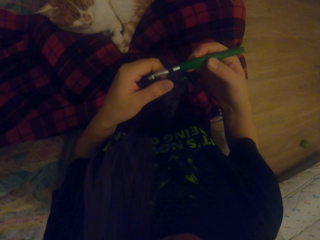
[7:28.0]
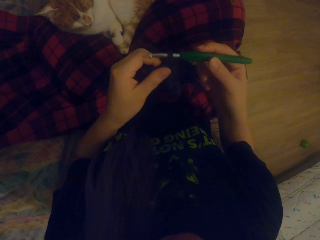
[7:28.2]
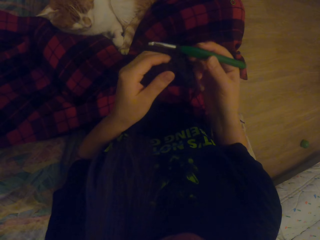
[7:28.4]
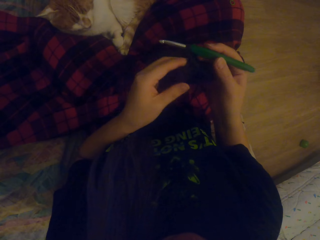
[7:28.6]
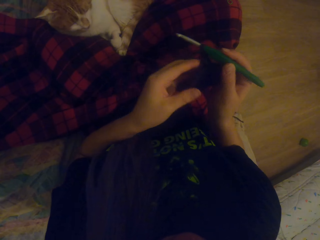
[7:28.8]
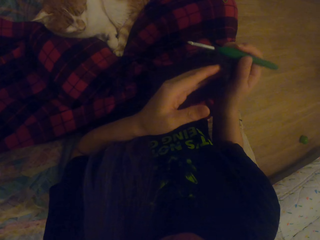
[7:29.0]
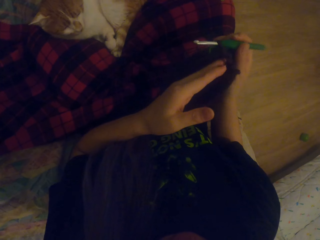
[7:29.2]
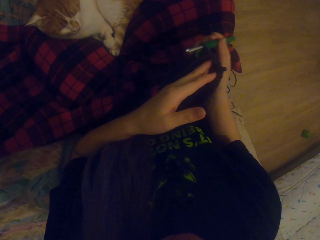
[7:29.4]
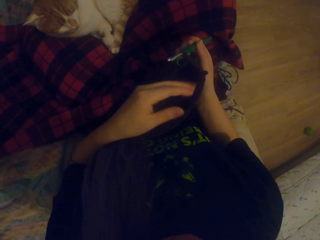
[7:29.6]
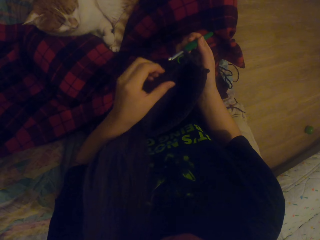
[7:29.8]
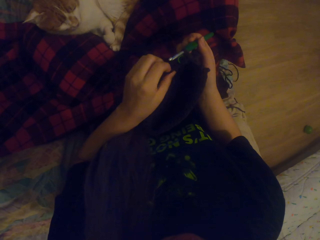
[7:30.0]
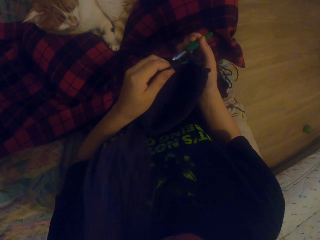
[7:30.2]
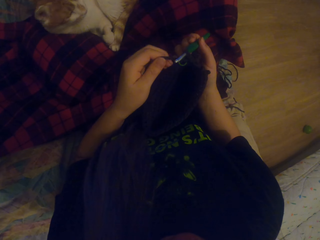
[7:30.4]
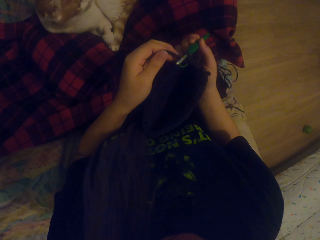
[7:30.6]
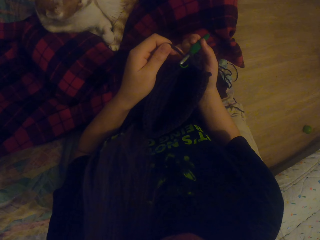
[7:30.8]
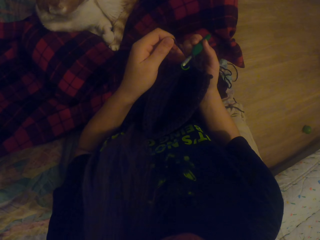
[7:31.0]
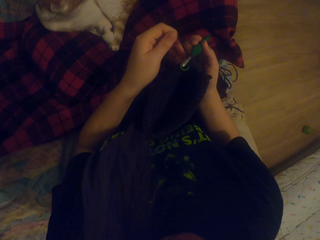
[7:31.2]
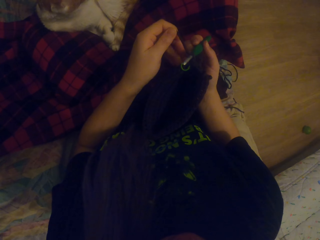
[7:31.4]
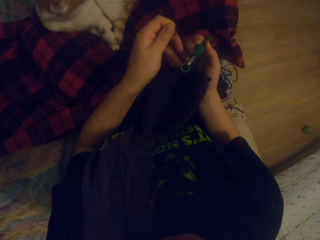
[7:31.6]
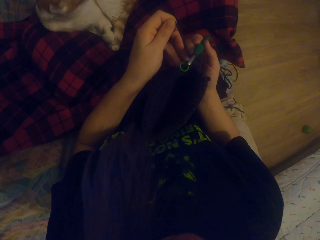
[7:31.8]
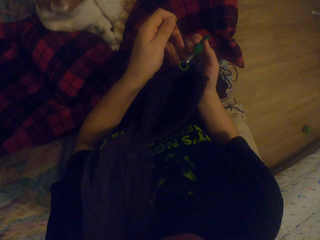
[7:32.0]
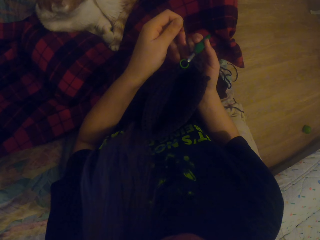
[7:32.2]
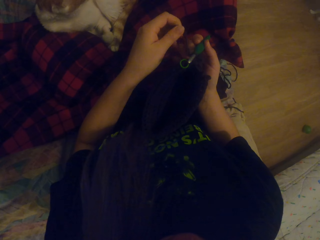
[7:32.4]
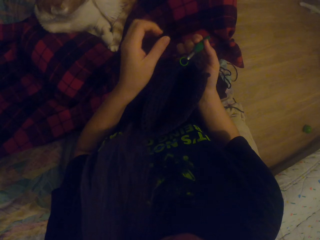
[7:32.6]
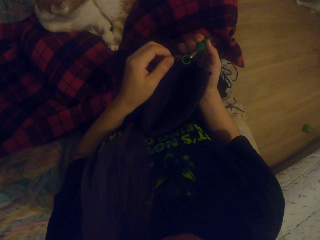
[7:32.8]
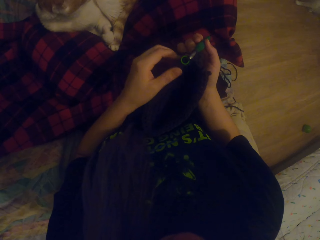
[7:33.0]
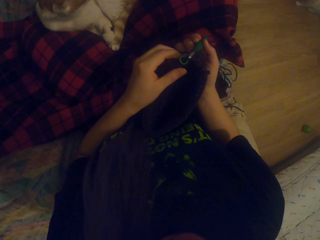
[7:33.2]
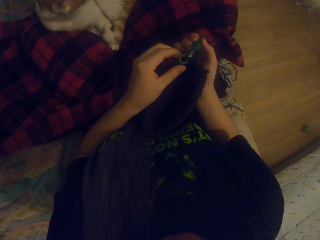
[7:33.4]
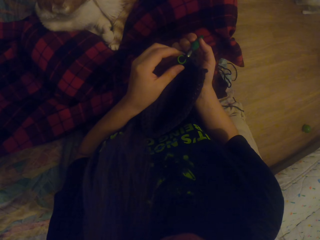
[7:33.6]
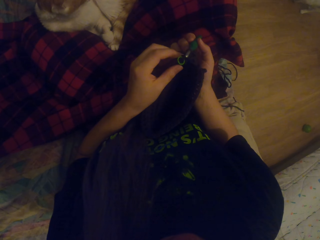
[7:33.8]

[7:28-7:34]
The camera wearer knits the pouch. They pull the fabric pattern.

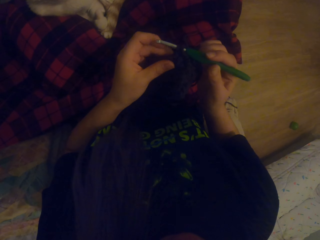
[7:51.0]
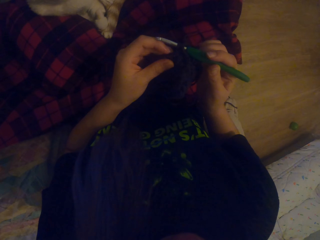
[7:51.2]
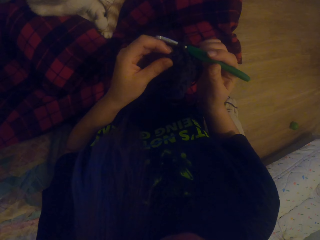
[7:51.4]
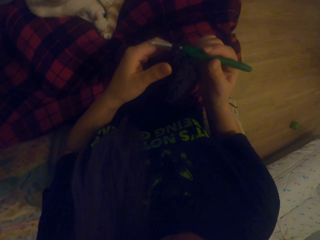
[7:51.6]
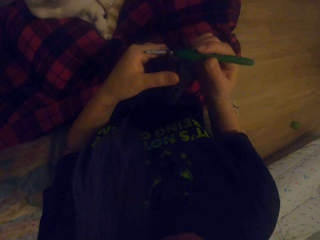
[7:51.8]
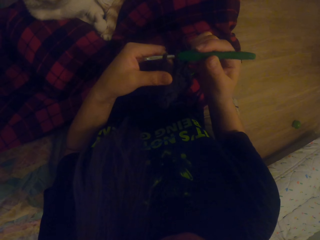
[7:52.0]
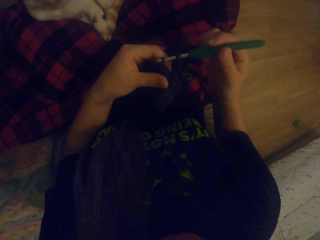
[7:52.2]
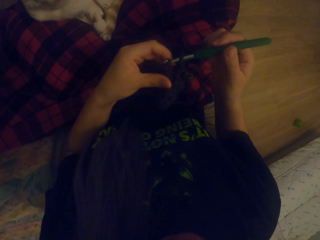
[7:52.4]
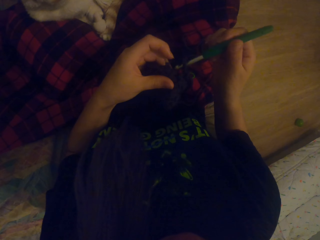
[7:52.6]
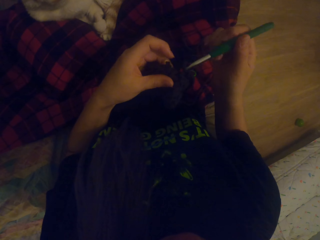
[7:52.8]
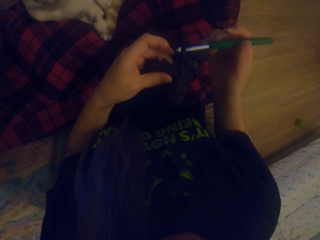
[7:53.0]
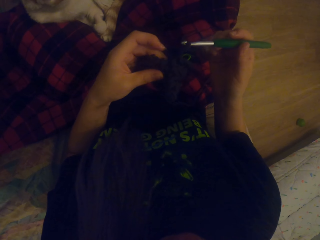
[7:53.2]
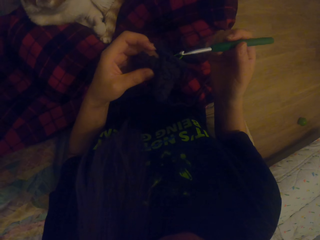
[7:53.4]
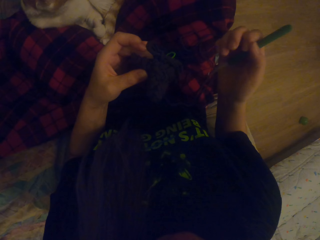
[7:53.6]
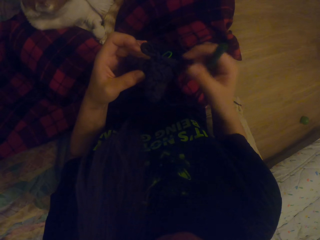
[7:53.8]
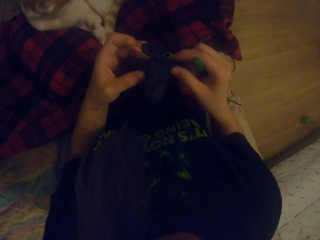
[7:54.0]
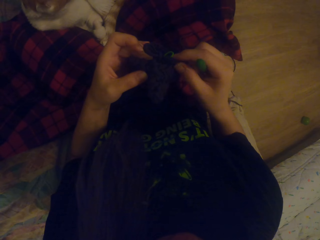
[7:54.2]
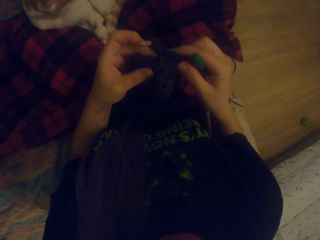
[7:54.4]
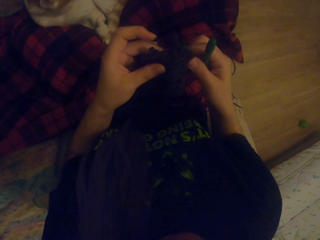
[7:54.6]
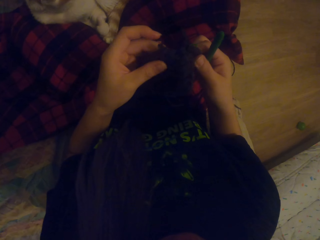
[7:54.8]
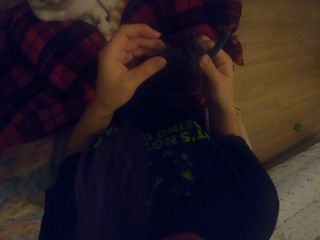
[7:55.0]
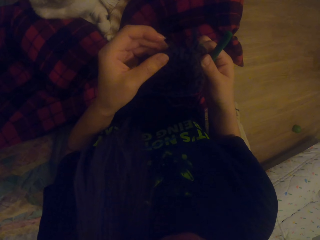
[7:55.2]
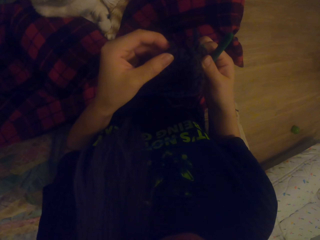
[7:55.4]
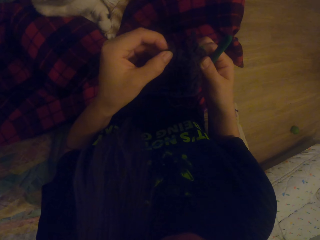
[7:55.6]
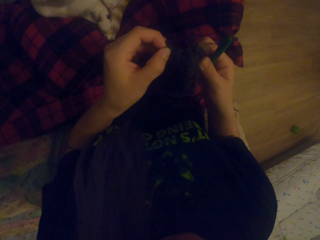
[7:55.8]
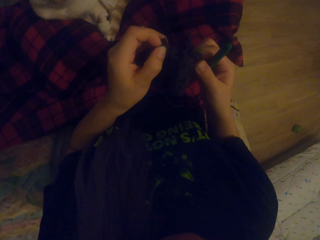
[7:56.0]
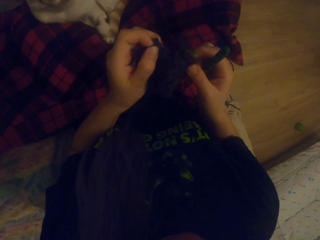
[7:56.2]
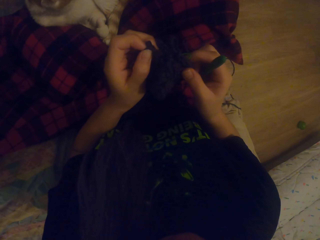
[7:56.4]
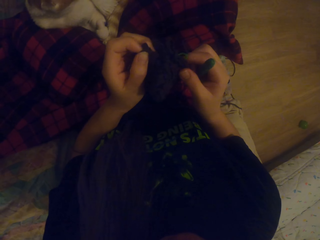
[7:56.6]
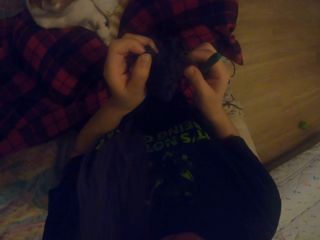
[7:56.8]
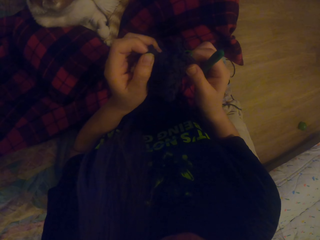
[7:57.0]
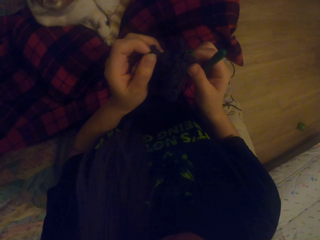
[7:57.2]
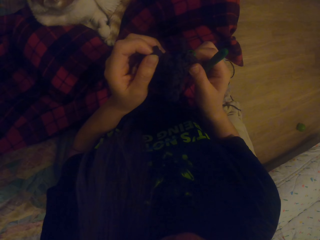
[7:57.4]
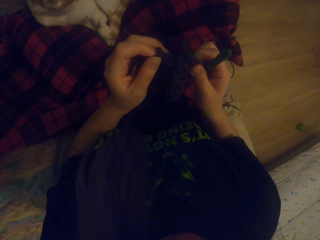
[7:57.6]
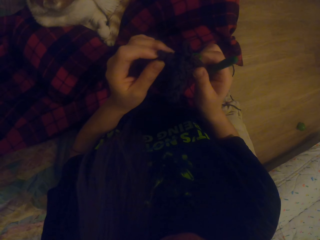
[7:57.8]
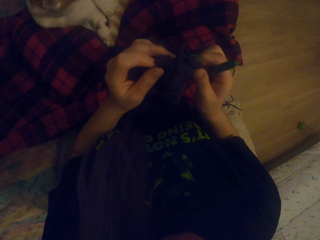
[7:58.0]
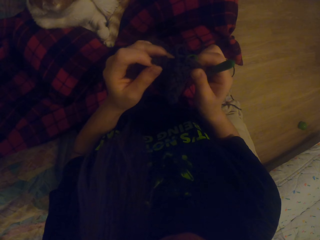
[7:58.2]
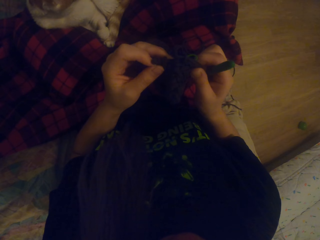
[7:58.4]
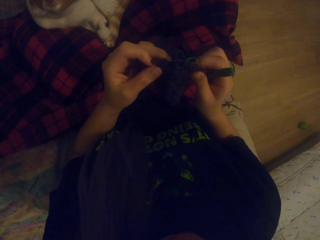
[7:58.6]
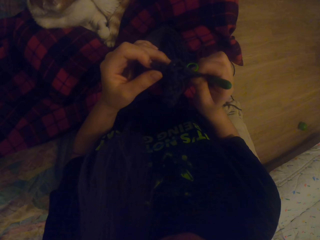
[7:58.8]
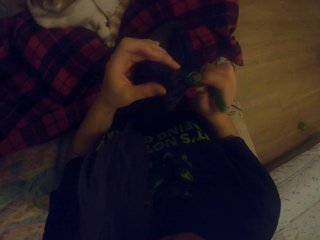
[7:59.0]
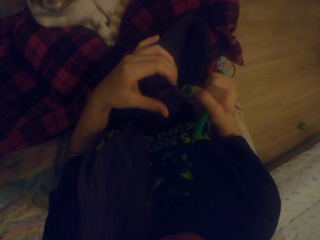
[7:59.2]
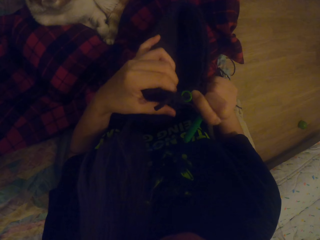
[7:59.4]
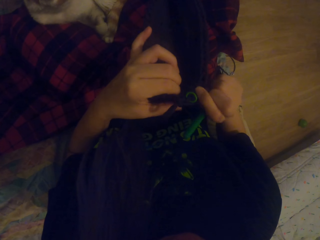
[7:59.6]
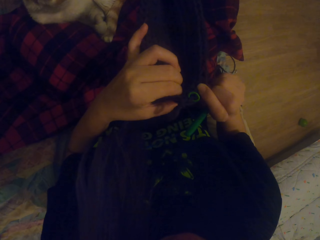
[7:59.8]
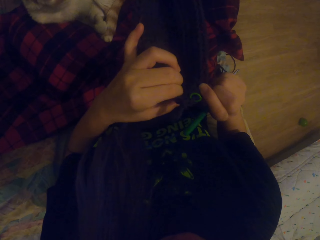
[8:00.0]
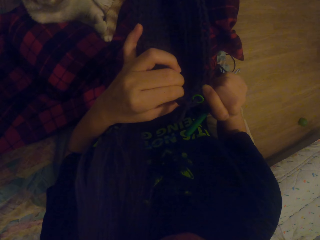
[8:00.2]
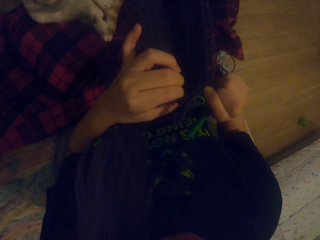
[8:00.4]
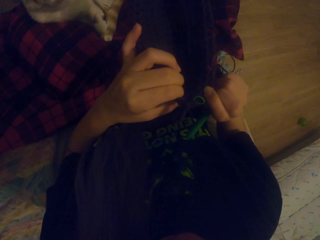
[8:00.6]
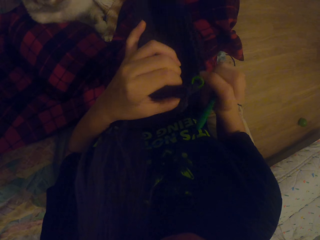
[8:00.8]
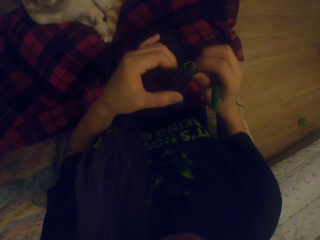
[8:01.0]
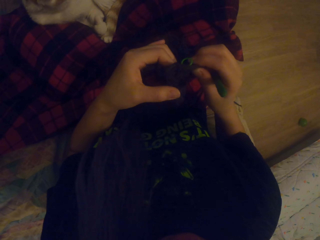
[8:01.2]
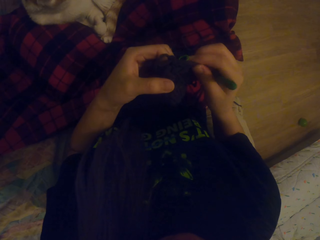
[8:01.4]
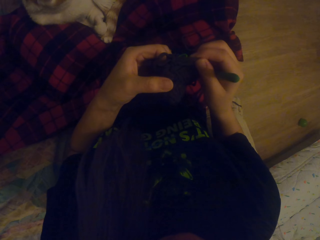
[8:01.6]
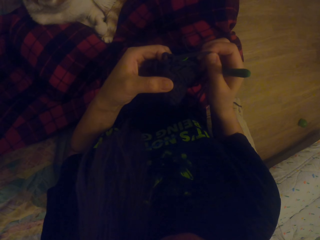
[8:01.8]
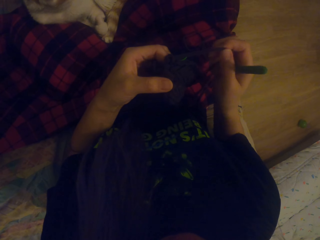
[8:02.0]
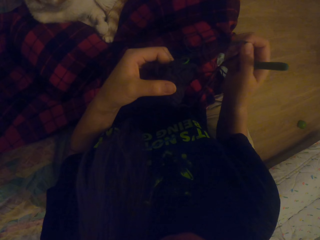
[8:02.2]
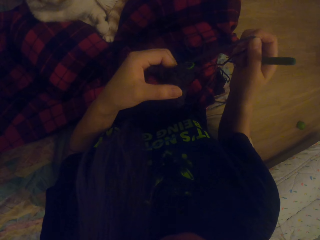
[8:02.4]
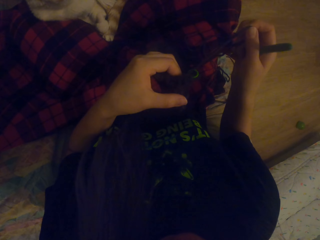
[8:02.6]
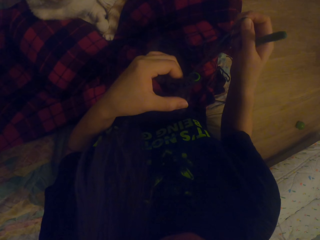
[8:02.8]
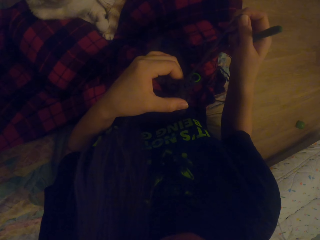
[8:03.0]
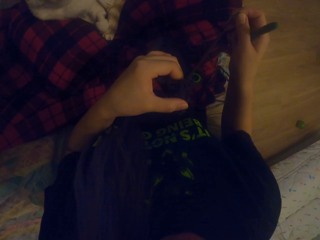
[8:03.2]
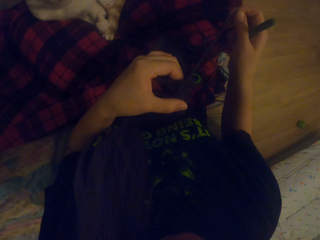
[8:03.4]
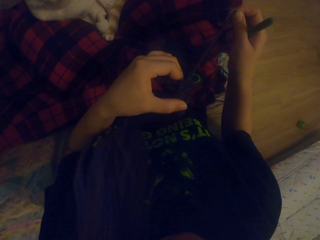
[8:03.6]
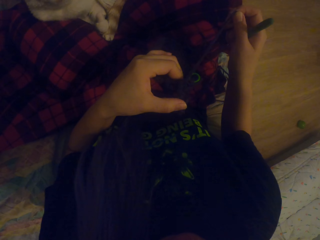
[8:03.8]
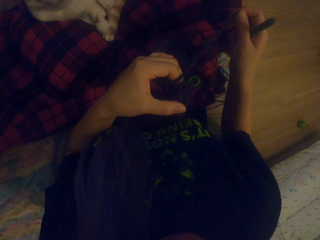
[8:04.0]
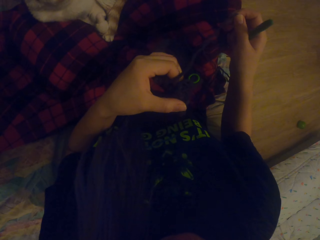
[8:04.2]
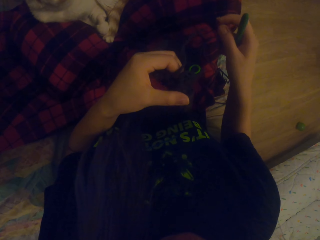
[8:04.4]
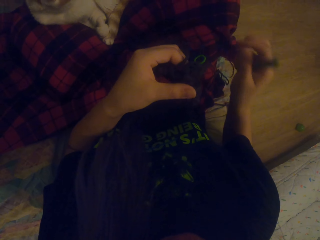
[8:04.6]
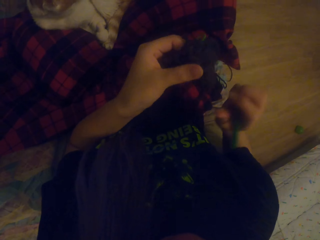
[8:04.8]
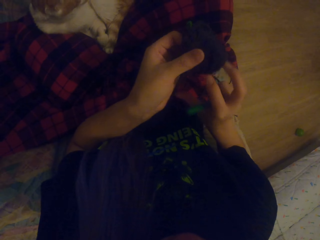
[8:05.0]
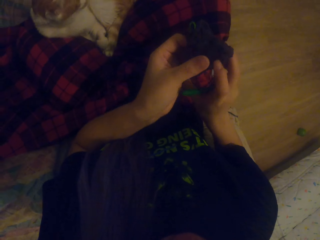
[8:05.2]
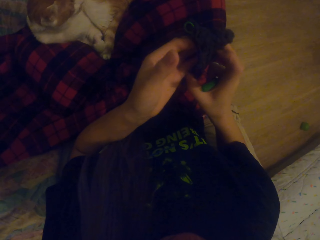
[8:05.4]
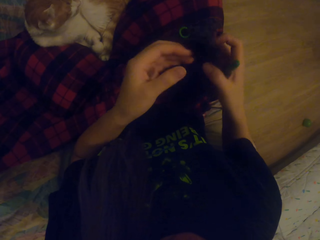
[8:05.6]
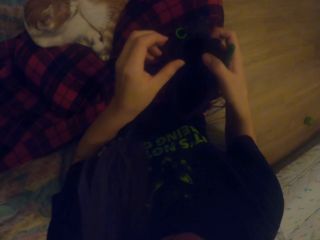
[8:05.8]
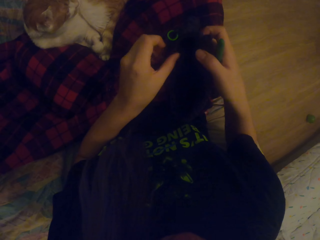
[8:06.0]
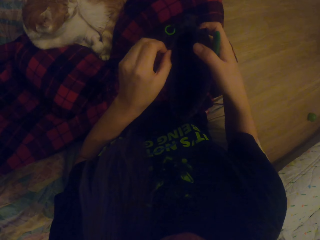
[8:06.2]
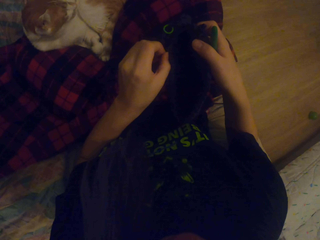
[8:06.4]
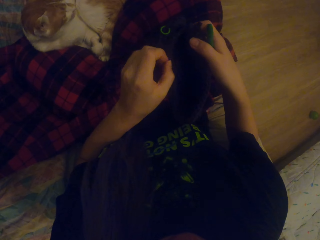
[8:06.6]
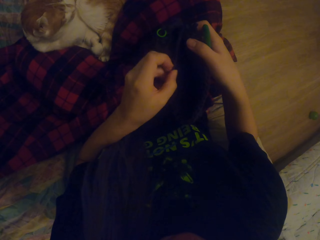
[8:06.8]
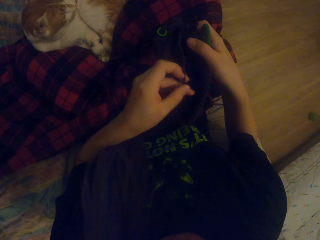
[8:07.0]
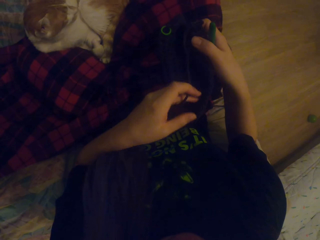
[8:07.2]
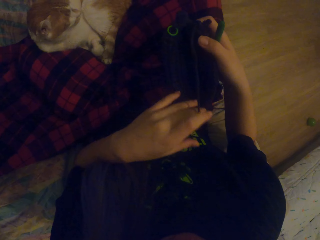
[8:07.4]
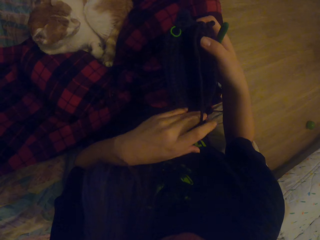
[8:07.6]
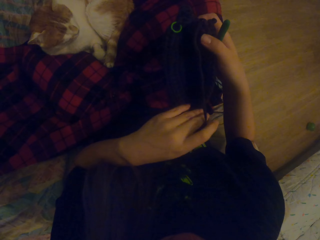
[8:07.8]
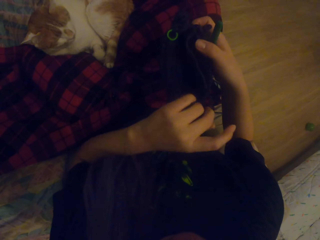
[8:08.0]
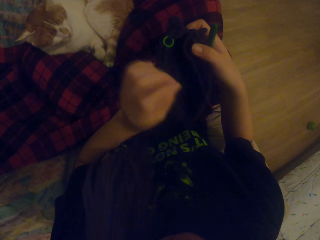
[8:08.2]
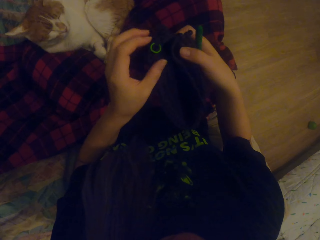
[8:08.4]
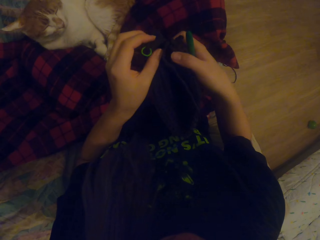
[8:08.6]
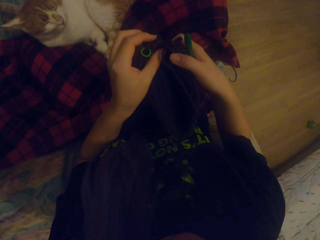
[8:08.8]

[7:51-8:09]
The camera wearer knits the pattern with a yarn. She removes the crochet hook from the pattern. She rotates the fabric pattern on her hand. She pulls a thread on the pouch. She pulls the fabric pattern. She rotates the fabric pattern on her hand. She pulls the fabric pattern.
